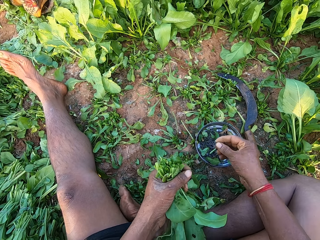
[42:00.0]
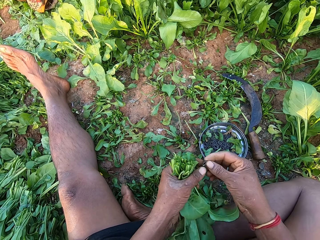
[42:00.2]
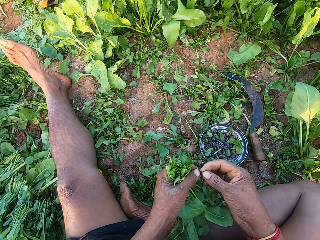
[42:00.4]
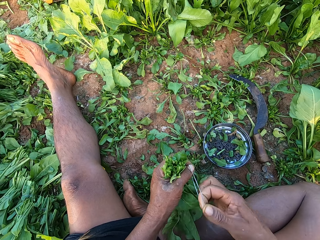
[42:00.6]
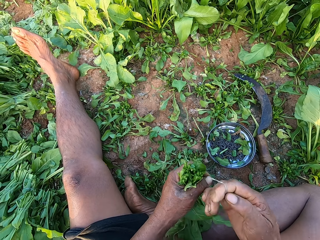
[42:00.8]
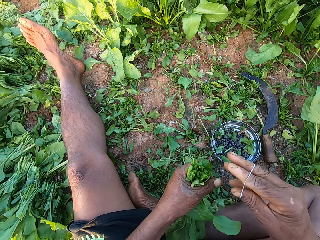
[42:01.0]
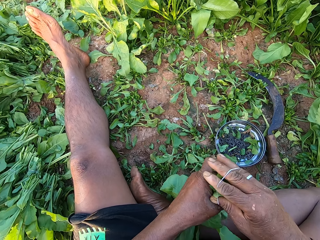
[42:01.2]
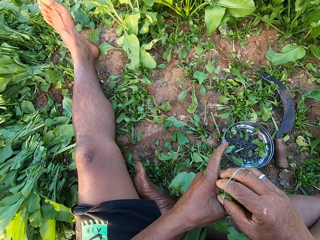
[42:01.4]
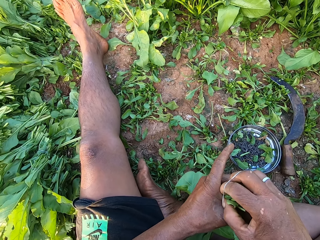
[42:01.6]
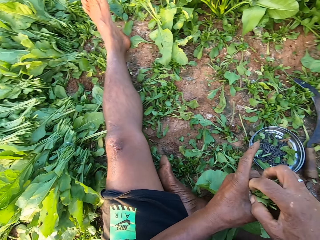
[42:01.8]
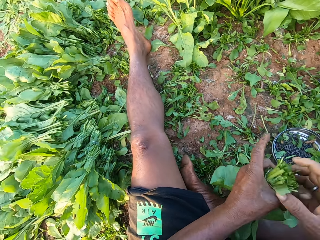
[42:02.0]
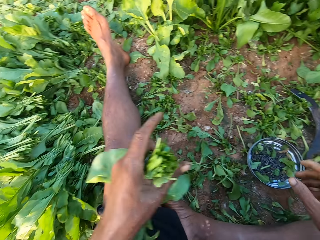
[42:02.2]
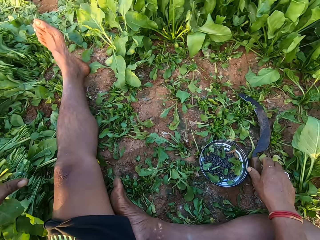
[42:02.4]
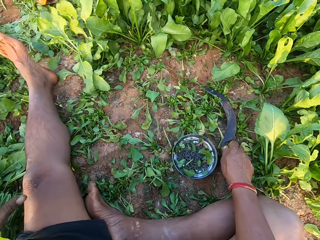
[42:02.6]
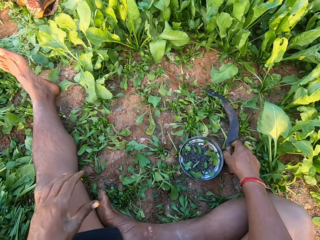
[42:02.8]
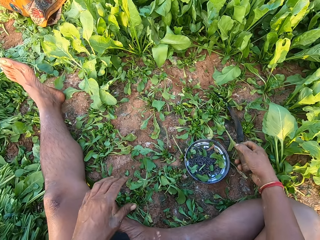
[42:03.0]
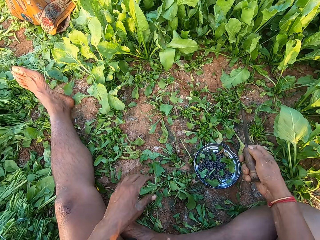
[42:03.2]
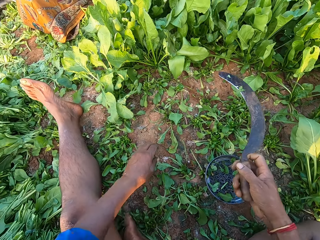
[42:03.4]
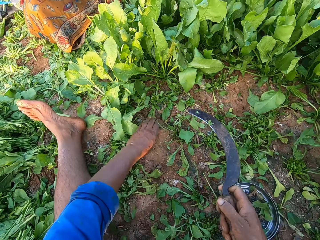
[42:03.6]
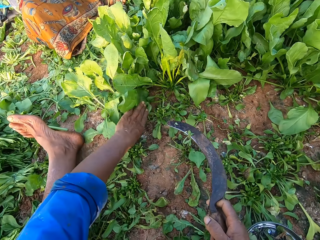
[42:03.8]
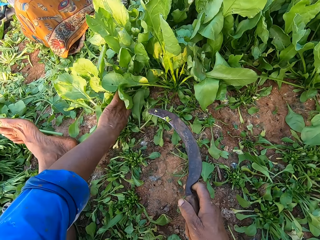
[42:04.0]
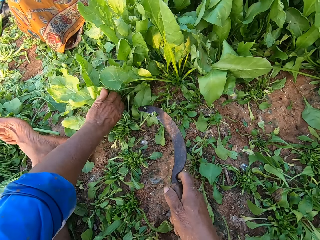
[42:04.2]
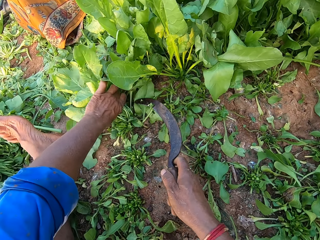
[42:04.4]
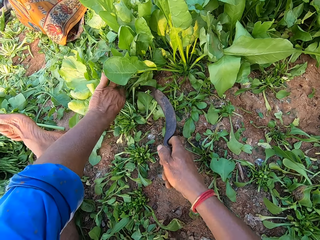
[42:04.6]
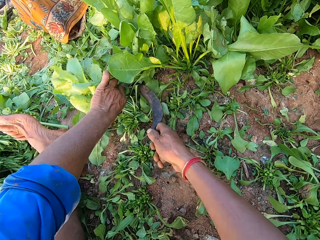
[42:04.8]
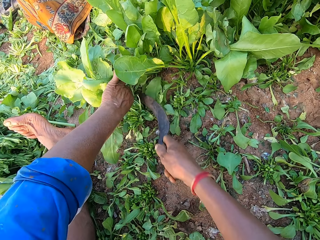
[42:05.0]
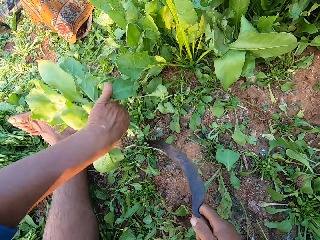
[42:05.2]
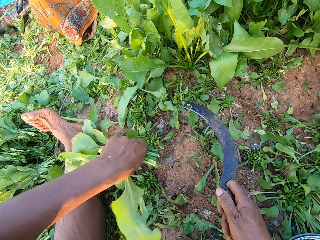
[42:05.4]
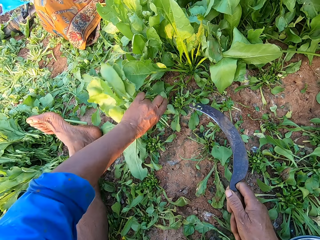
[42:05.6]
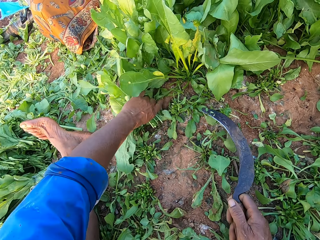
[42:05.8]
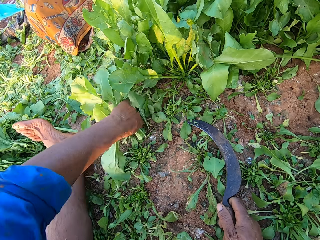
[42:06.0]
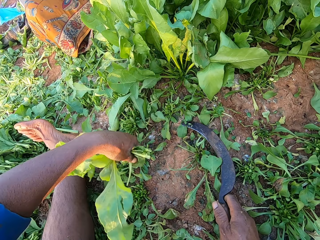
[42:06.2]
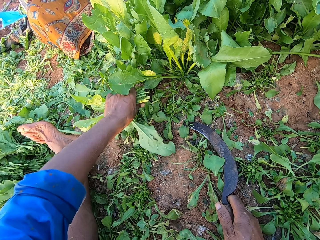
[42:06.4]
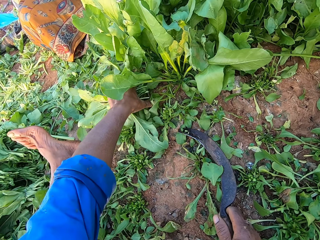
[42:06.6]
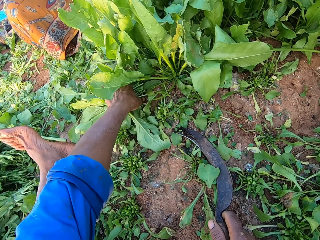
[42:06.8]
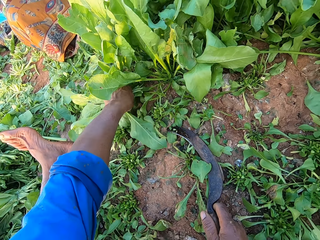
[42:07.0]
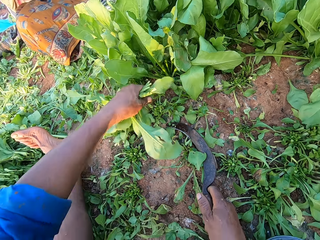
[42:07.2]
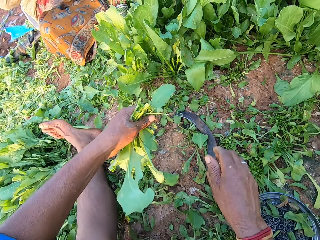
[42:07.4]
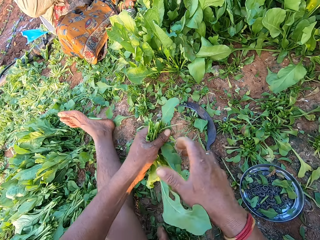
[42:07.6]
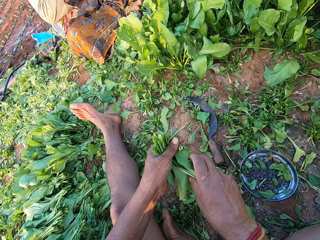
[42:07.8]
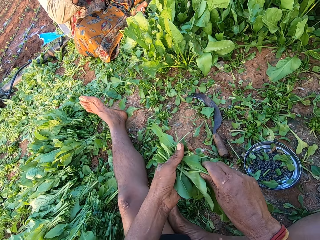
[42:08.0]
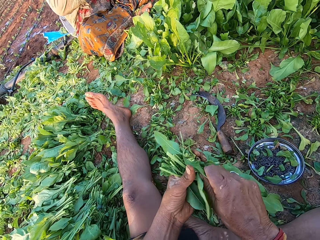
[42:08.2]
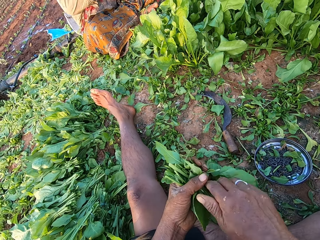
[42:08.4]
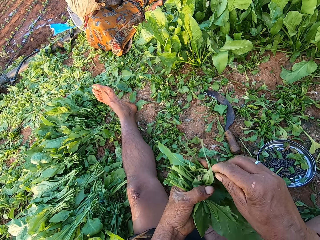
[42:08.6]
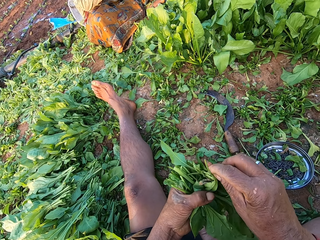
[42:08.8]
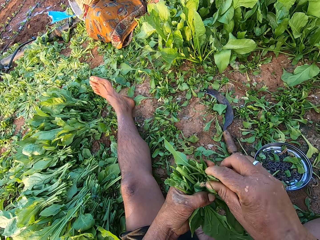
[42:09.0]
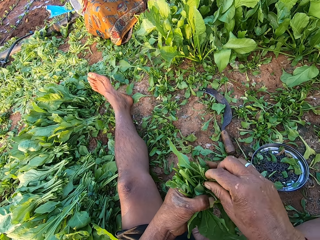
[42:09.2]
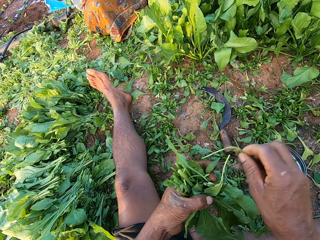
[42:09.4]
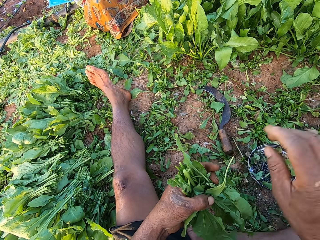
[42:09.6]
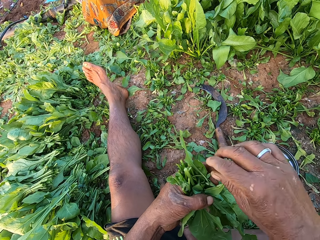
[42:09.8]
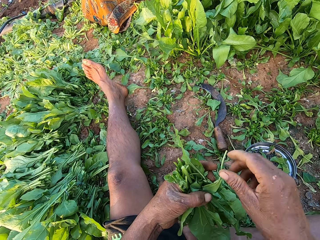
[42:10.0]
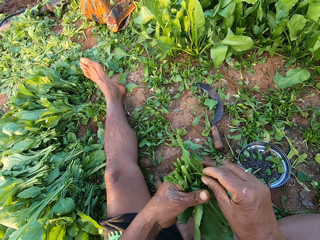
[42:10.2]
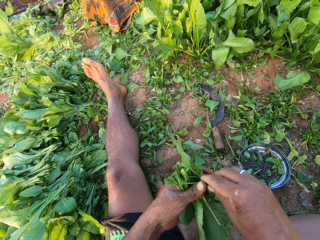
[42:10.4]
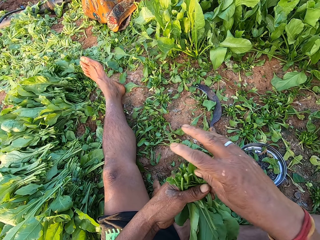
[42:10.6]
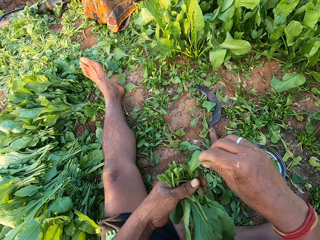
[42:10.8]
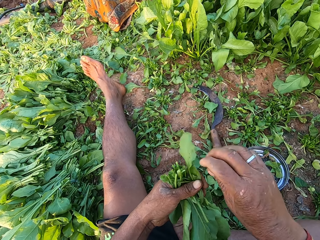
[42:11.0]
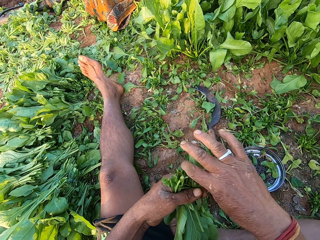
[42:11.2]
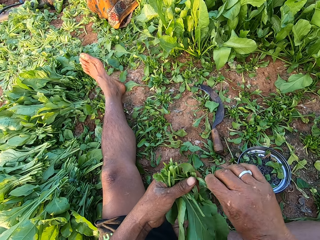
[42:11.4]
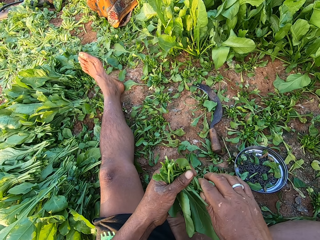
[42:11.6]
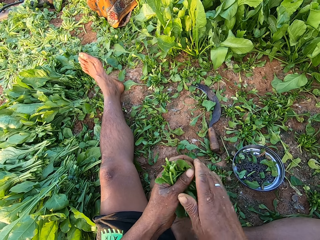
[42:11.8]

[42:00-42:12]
The camera wearer converses with the woman. He stretches the rubber band with his hands. He wraps the rubber band around his right hand. He binds the spinach plants in his left hand with the rubber band in his right hand. He drops the bundle of spinach plants on the ground with his left hand. He picks the sickle from the ground with his right hand. He holds the spinach plants on the ground with his left hand. He cuts the spinach plants from the ground with the sickle in his right hand. He picks a spinach plant from the ground with his left hand. He puts the sickle on the ground. He holds the spinach plants with his hands. He aligns the spinach in his hand. He plucks the spinach leaf with his right hand from the spinach plant in his left hand. He drops the spinach leaf in his right hand on the ground. He adjusts the leaves of the spinach plant with his hands. The woman drops the bundle of spinach plants on the ground with her left hand.

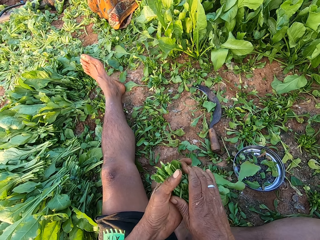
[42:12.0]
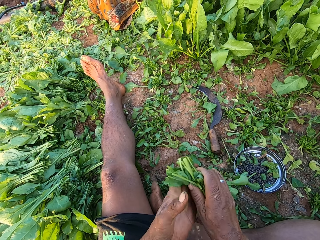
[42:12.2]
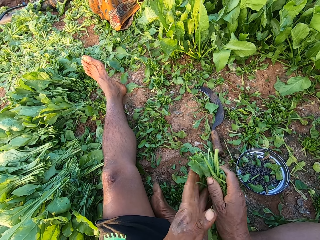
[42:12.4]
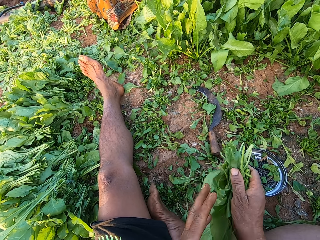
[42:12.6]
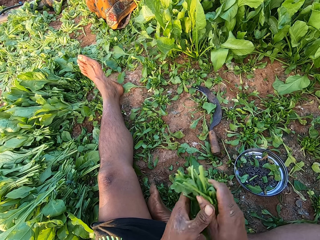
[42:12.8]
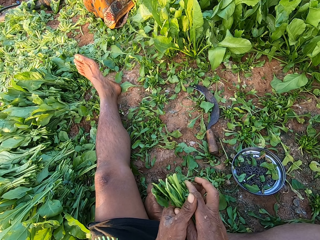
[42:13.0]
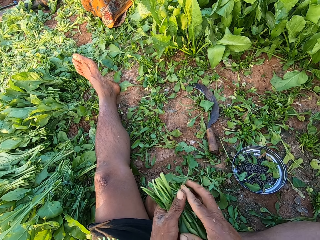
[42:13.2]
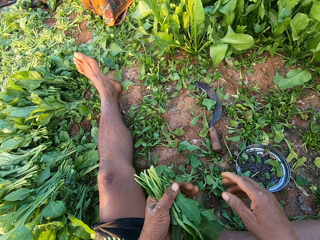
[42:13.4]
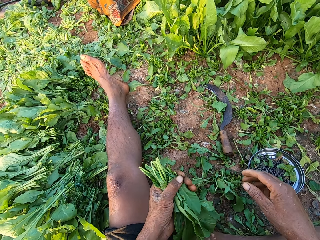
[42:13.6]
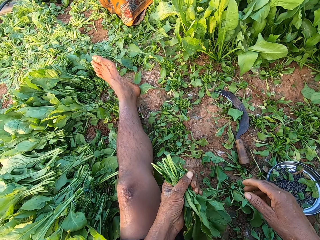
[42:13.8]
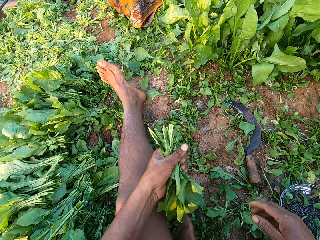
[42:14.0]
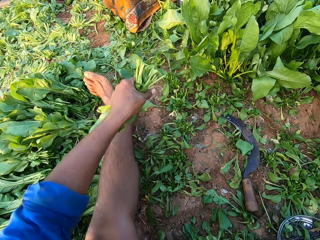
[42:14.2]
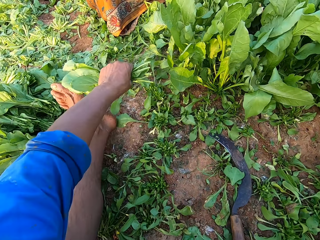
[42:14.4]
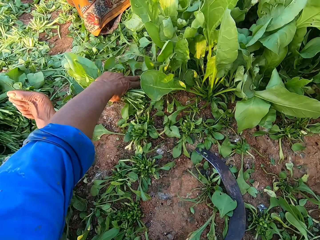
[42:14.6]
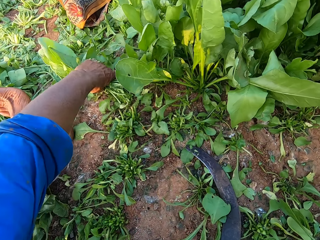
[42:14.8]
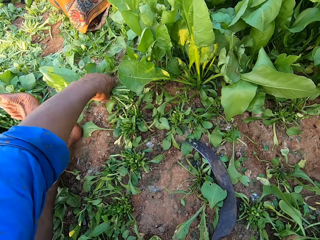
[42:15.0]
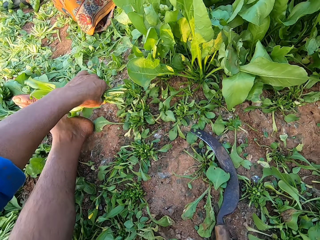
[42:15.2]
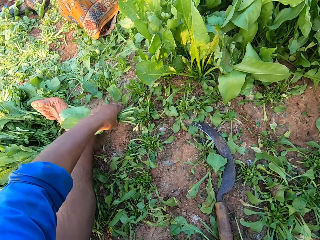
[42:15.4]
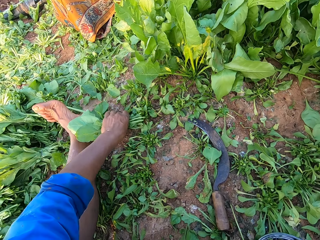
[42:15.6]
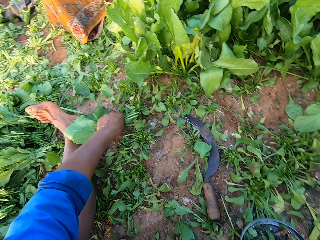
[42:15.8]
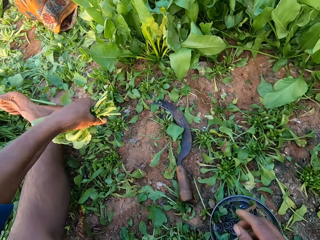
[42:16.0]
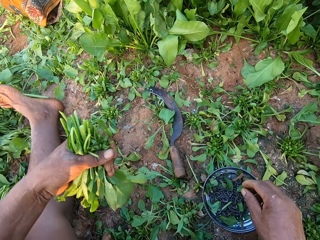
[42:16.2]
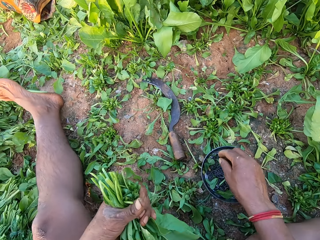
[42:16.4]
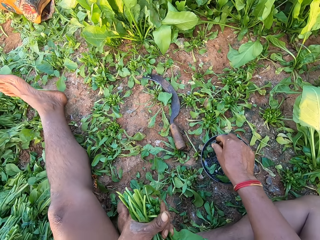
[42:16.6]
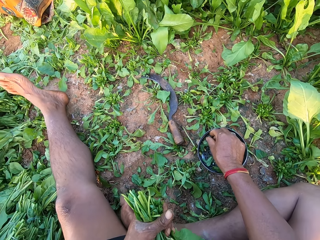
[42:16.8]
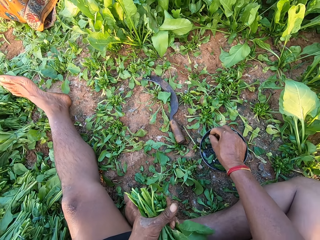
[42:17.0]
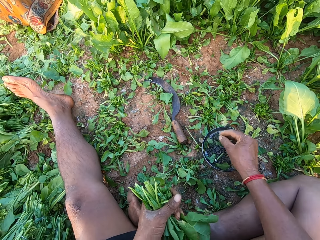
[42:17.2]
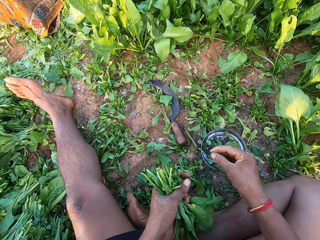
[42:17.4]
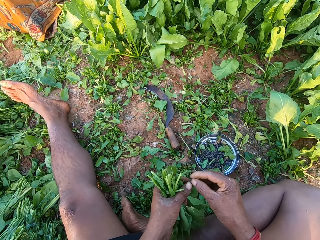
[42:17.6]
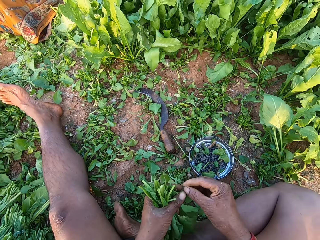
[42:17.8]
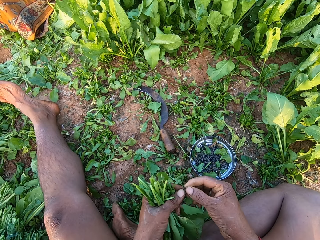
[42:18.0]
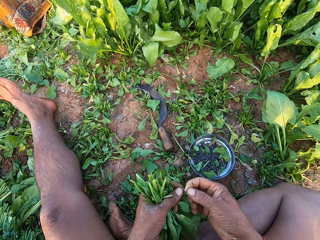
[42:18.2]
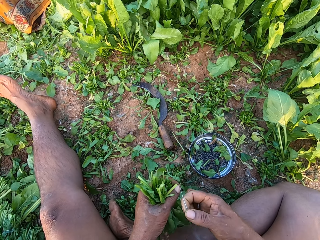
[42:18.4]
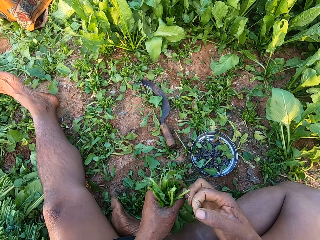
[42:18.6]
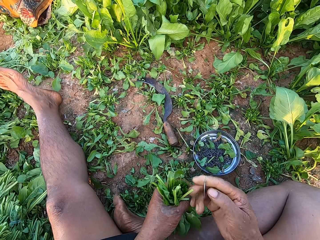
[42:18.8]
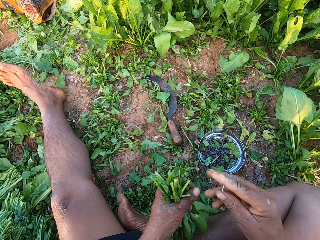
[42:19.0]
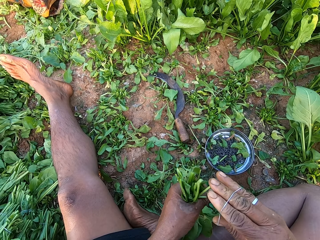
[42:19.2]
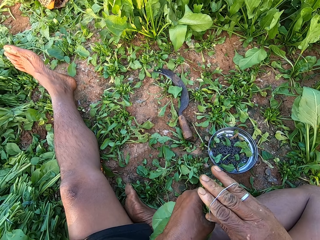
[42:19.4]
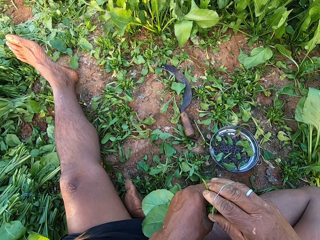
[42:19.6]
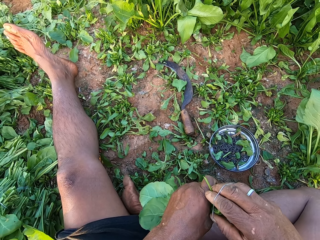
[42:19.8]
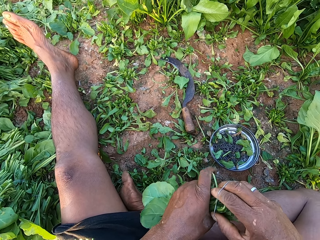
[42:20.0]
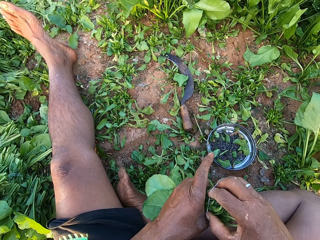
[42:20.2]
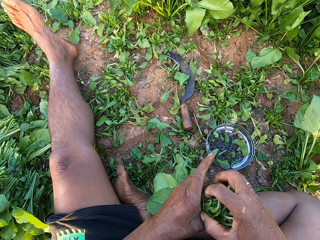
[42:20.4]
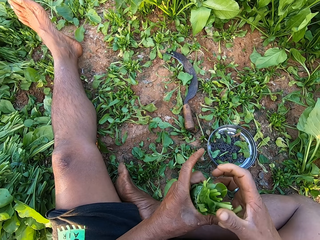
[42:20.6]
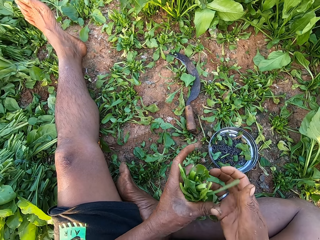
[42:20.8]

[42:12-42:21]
The camera wearer passes the spinach plants from his left hand to his right hand. He passes the spinach plant from his right hand to his left hand. He picks spinach plants from the ground with his left hand. He picks a rubber band from the metal plate on the ground with his right hand. He holds the rubber band with his hands. He stretches the rubber band with his hands. He wraps the rubber band around his right hand. He binds the spinach plants in his left hand with the rubber band in his right hand.
